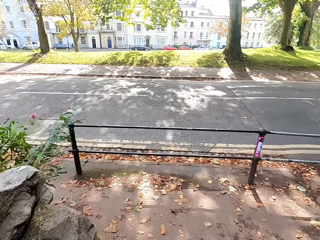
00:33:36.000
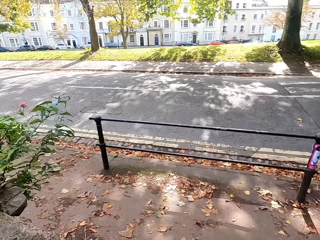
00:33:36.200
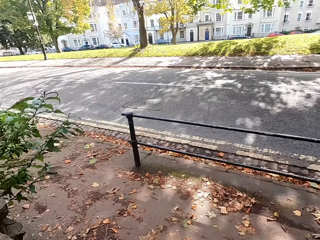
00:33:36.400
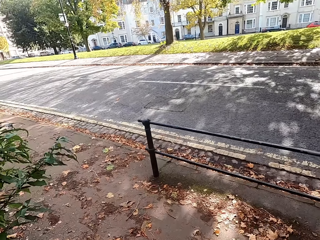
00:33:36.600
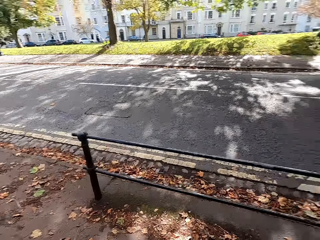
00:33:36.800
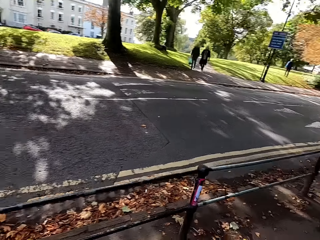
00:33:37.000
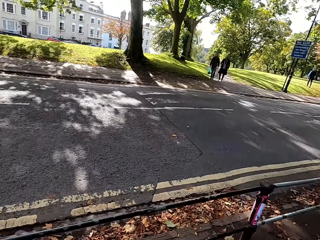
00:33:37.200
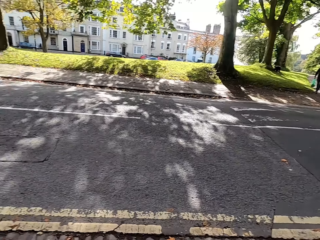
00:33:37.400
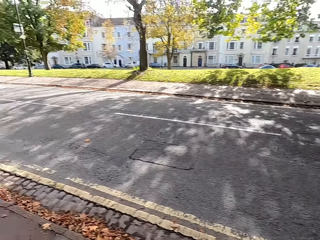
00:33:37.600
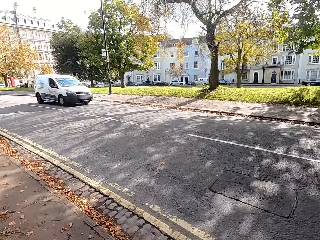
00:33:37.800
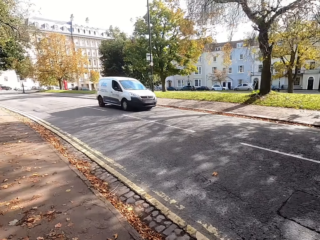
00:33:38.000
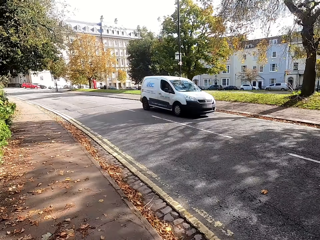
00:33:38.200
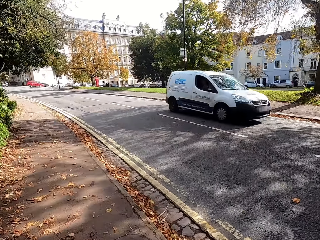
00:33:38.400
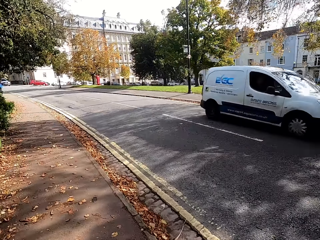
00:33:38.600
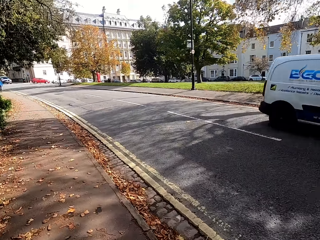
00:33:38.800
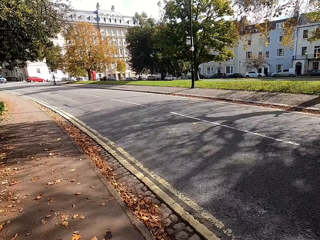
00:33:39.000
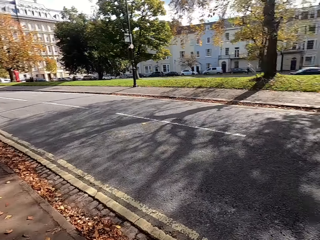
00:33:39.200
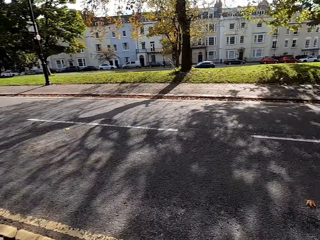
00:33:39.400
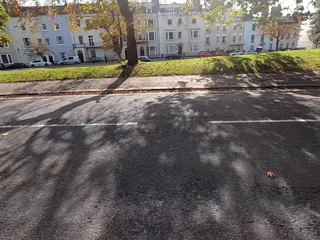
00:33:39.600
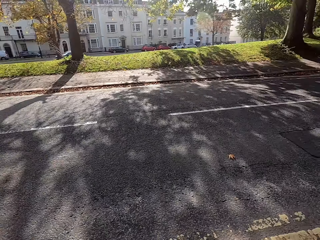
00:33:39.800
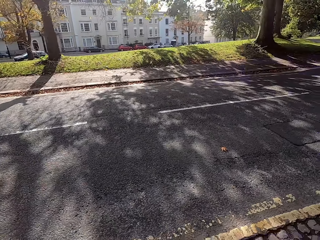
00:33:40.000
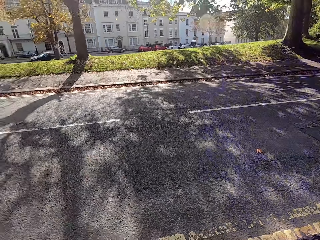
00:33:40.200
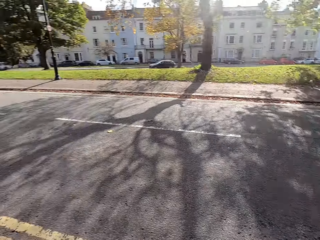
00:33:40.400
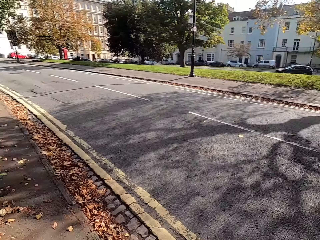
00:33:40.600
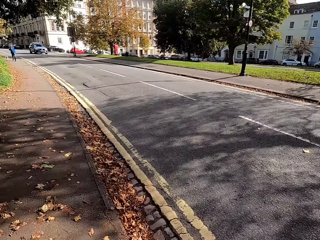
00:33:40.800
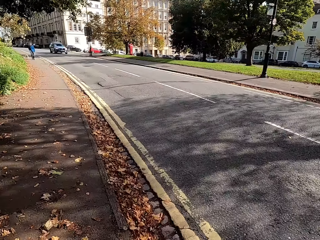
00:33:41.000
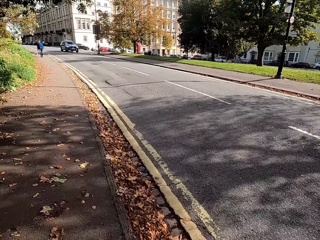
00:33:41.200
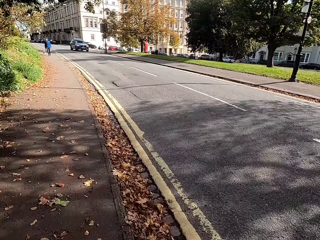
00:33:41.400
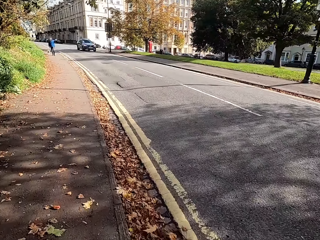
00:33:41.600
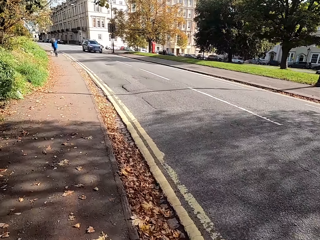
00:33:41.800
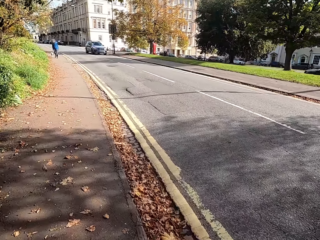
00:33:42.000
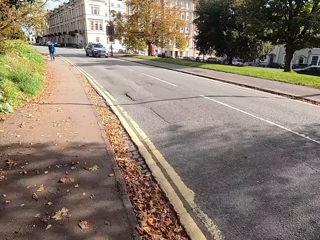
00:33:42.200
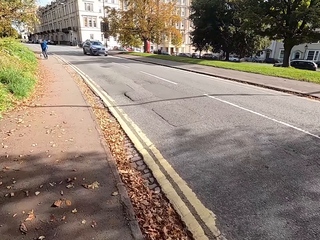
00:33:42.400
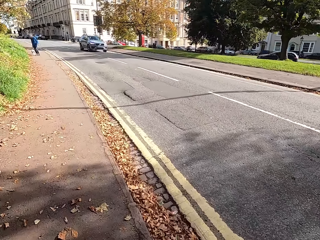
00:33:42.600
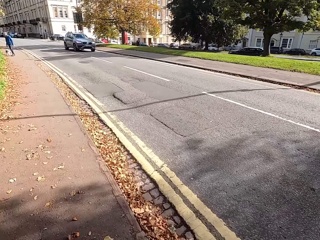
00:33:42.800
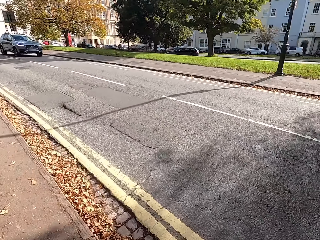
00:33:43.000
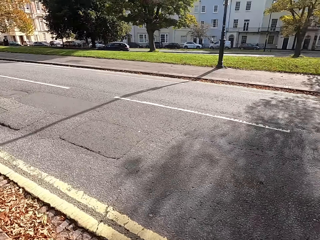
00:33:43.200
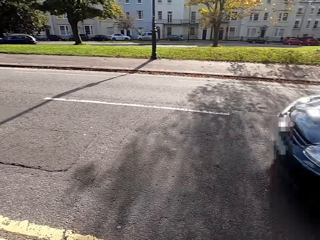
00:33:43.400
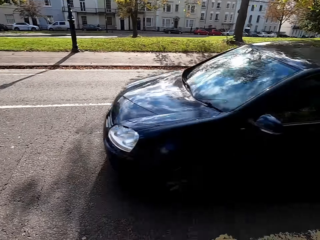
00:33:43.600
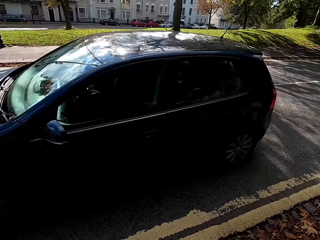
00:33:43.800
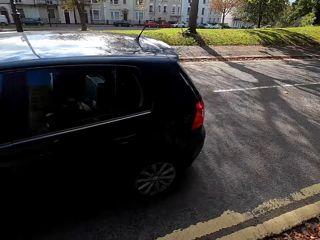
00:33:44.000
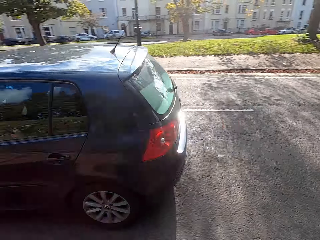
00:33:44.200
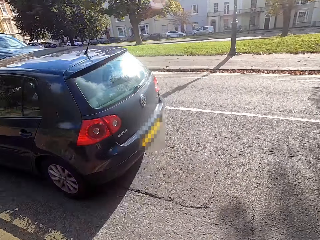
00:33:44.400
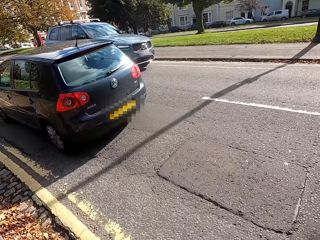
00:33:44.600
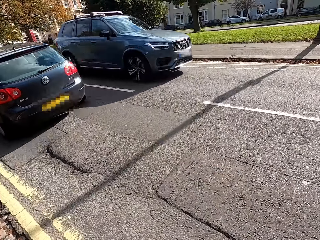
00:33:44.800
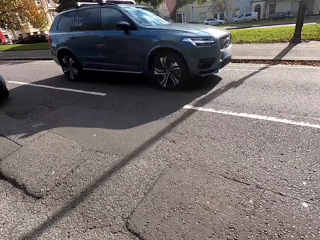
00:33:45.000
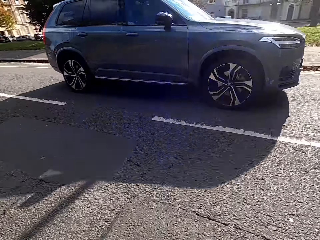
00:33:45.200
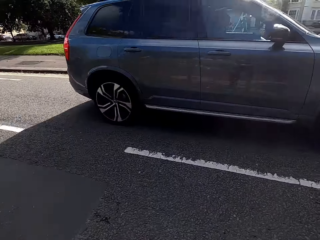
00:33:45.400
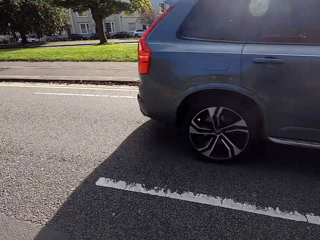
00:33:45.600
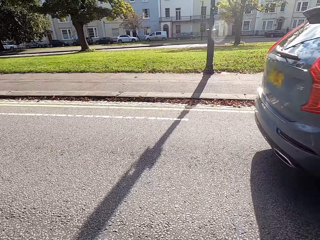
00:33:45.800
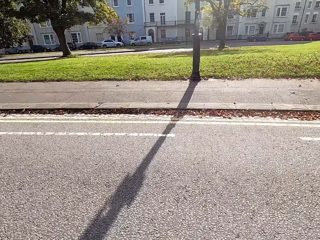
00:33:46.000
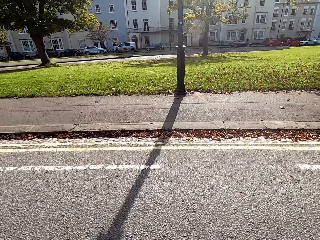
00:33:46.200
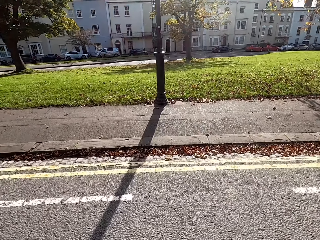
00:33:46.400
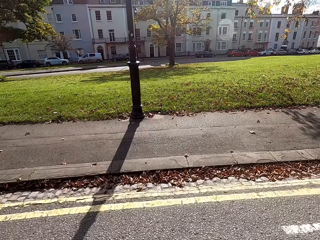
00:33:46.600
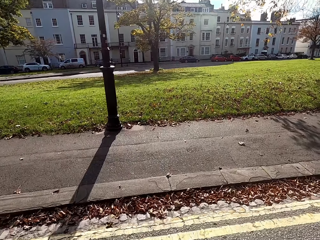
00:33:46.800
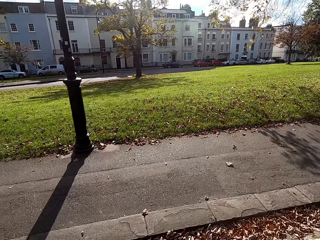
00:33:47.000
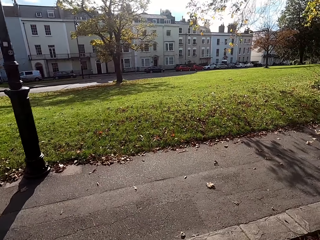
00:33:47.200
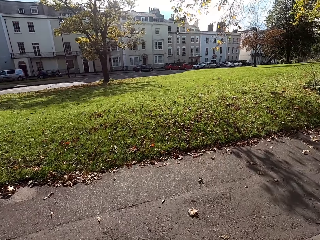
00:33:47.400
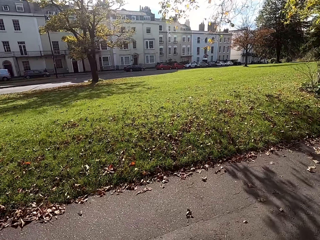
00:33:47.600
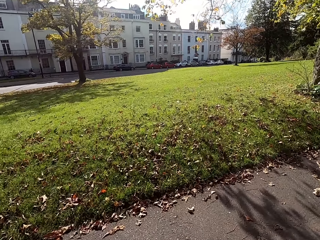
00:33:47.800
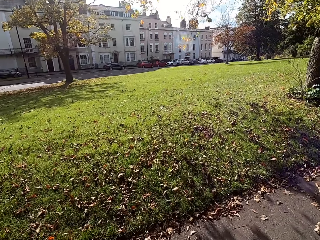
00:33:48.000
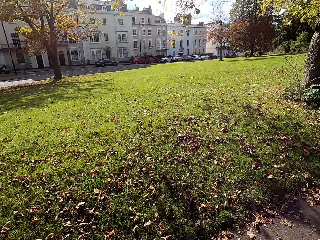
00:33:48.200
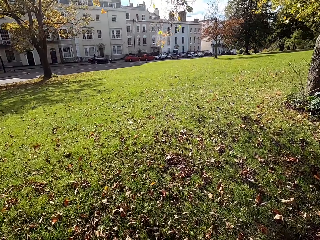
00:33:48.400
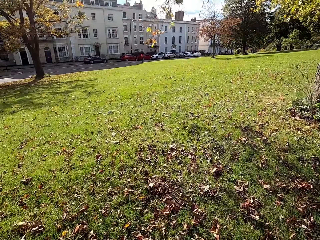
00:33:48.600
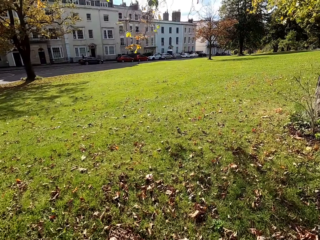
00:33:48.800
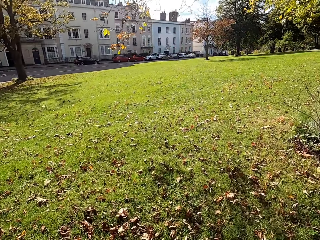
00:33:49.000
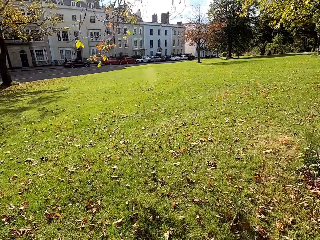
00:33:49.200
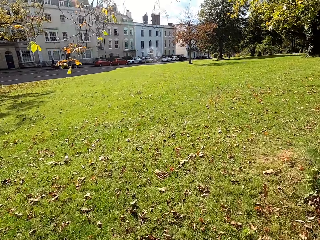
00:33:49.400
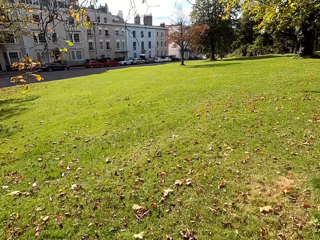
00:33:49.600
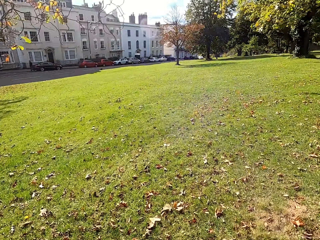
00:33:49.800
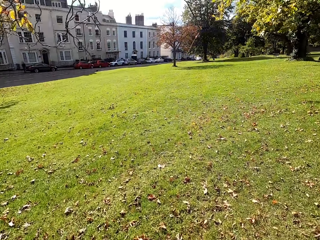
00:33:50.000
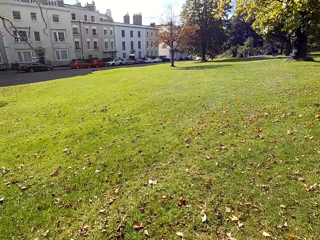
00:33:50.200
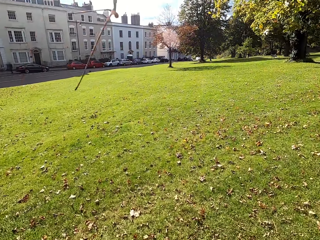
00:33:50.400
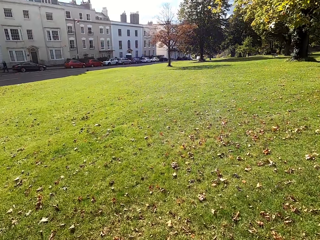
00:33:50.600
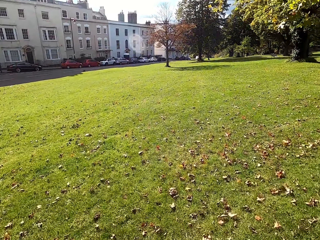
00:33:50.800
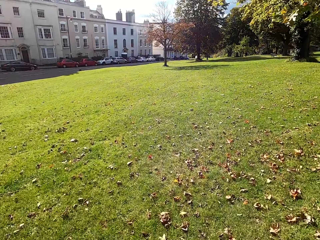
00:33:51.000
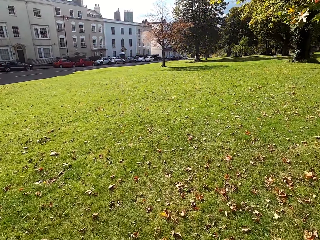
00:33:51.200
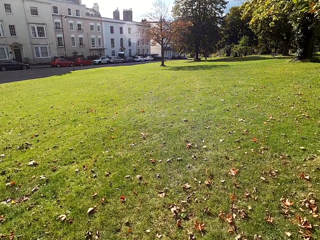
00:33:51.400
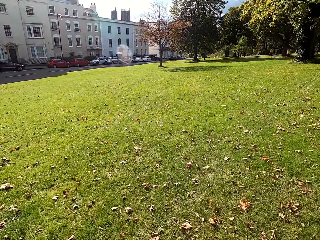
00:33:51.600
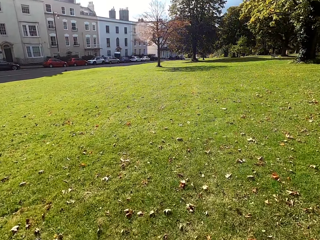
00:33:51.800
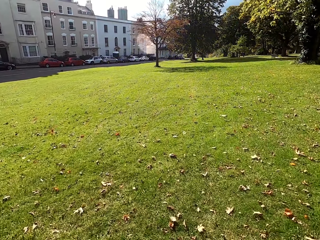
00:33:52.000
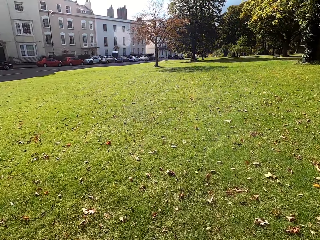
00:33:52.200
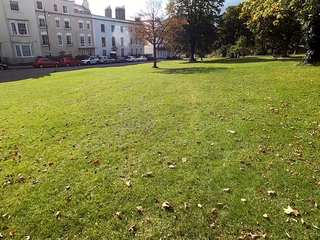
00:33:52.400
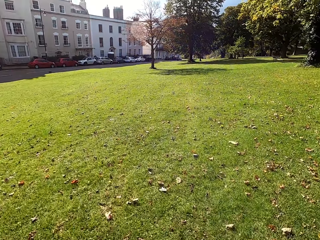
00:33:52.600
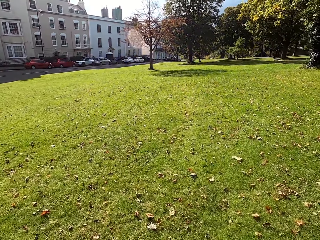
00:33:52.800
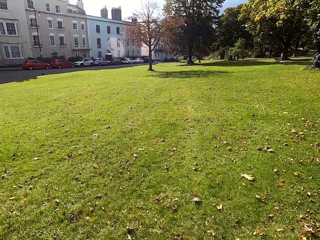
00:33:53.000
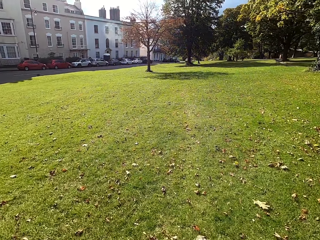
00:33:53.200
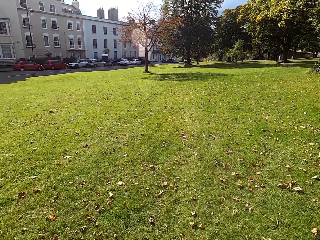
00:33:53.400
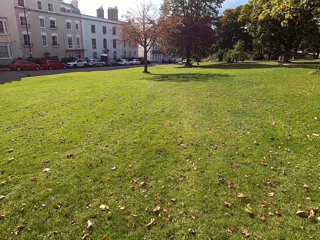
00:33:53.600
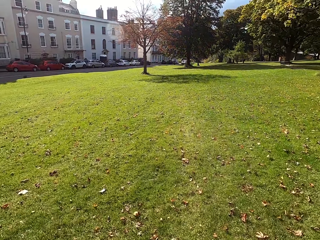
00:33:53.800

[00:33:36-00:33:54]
The camera wearer looks around the road. They walk around. They look around the road. They cross the road. They jog across the pavement. They jog across the park.

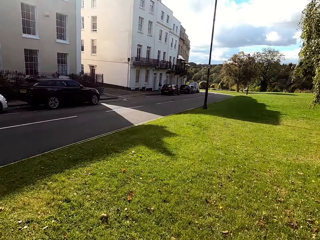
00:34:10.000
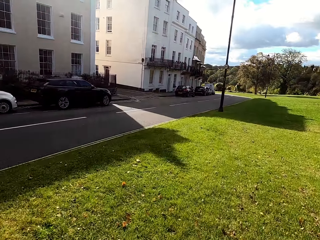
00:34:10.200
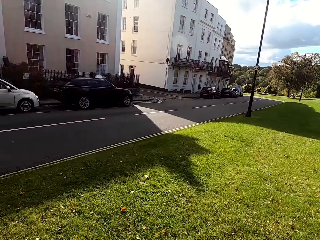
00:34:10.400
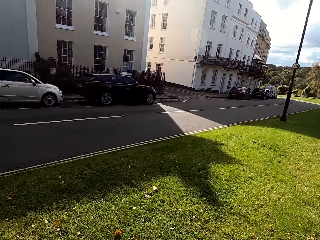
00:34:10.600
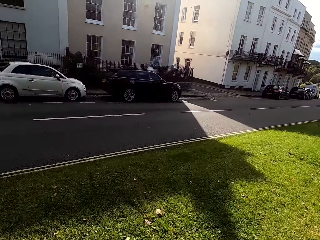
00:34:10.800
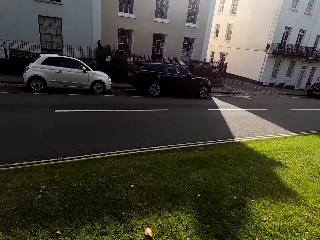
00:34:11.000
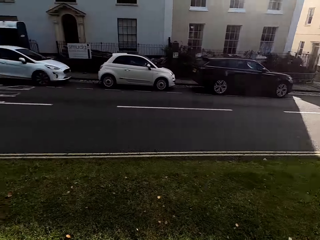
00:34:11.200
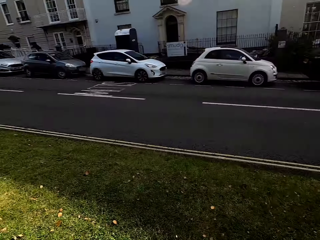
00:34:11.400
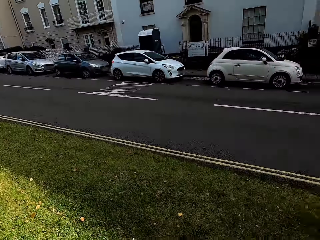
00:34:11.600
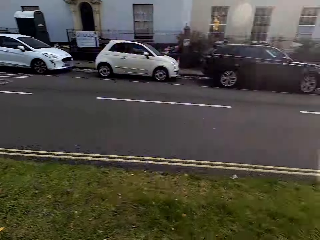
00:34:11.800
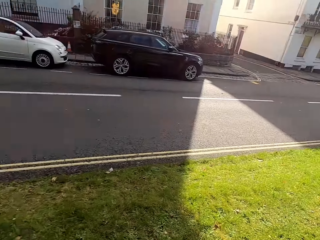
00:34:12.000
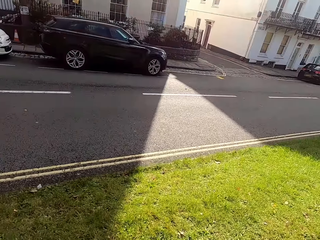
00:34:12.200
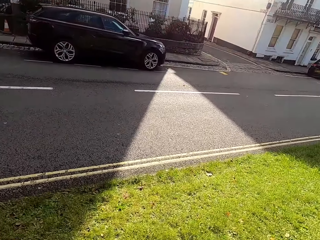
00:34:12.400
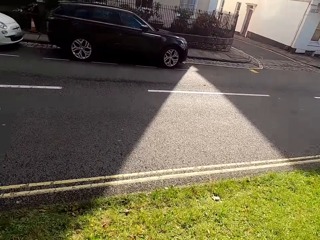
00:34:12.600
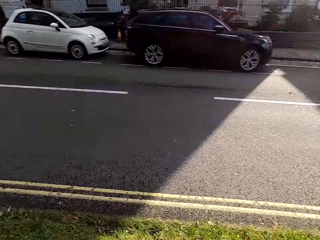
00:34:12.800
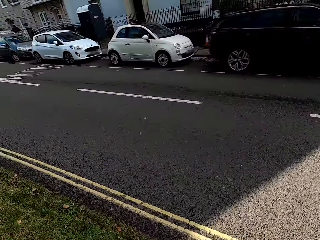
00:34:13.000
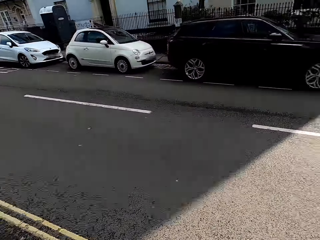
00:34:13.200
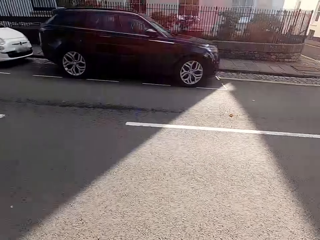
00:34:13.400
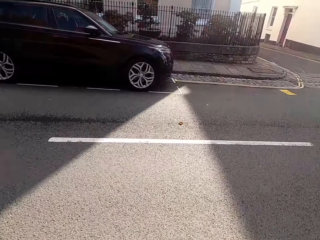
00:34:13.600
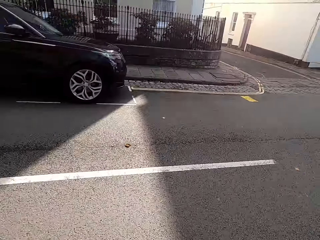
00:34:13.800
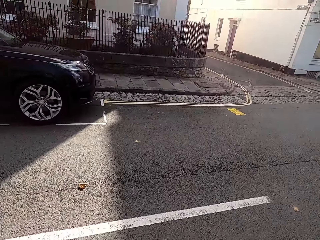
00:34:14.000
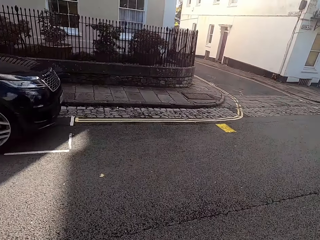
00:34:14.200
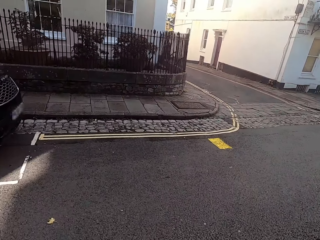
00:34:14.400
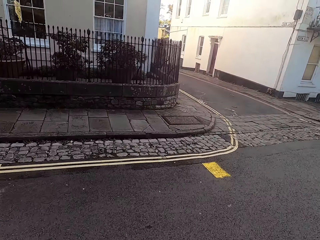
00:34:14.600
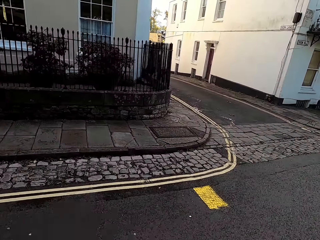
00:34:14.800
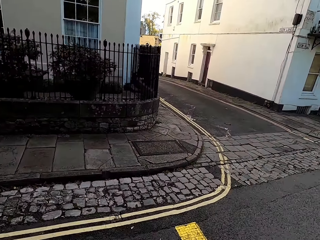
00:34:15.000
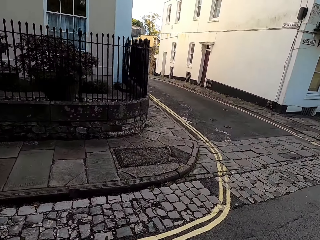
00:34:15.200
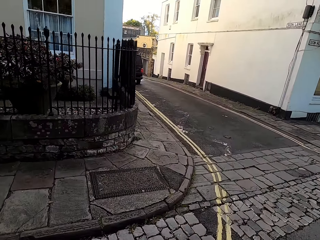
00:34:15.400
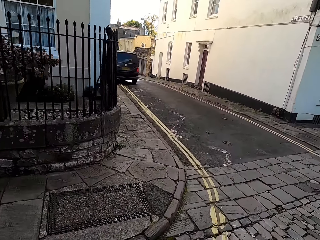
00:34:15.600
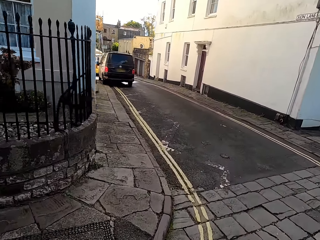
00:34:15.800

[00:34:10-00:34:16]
The camera wearer looks around the road. They cross the road.
